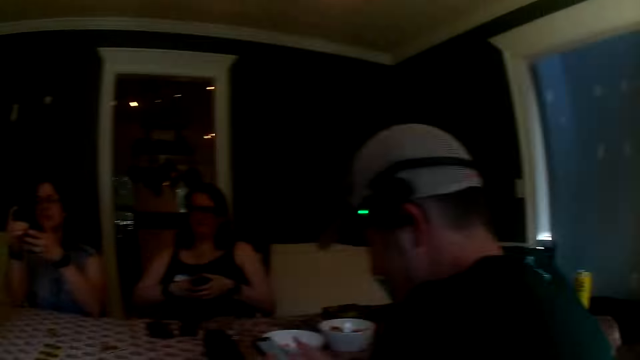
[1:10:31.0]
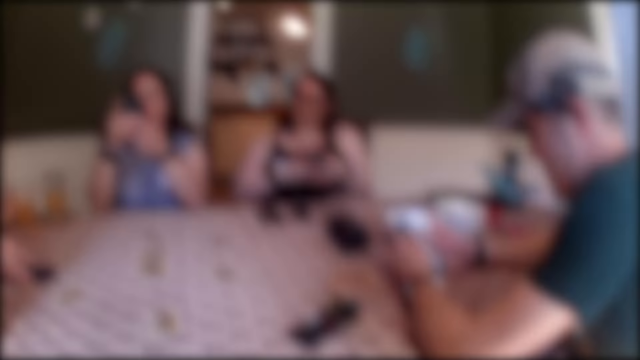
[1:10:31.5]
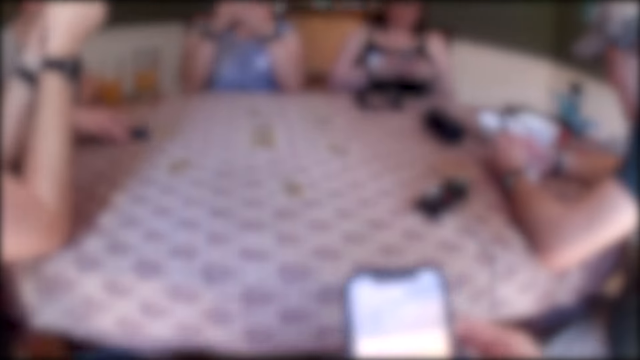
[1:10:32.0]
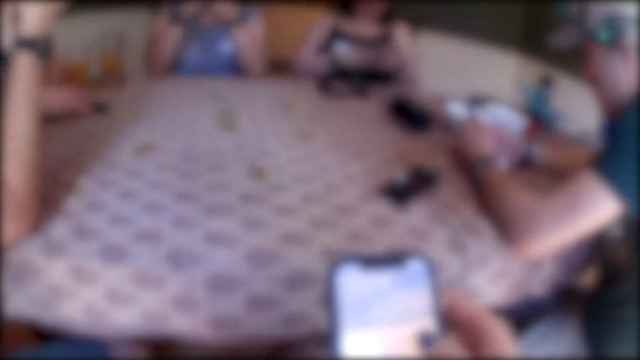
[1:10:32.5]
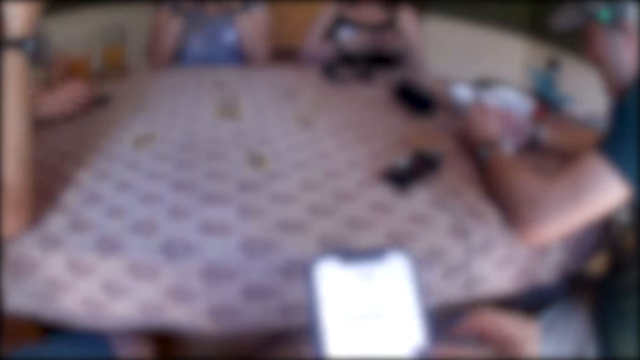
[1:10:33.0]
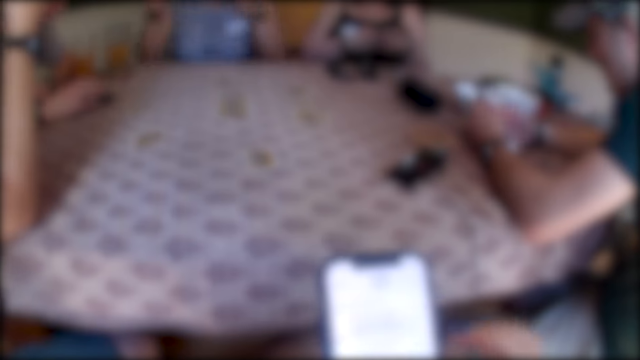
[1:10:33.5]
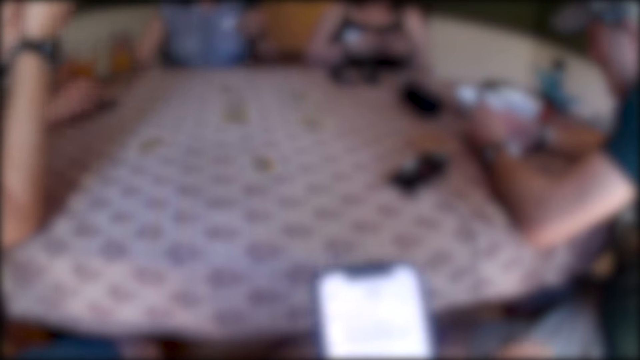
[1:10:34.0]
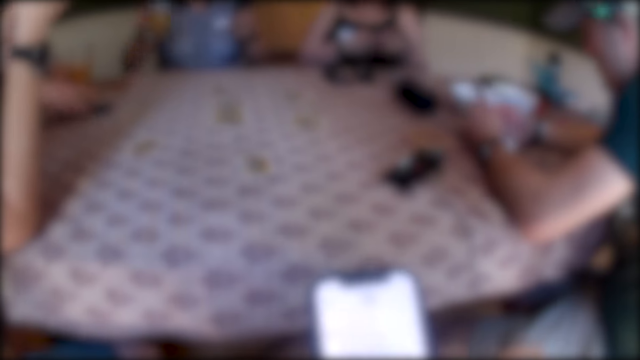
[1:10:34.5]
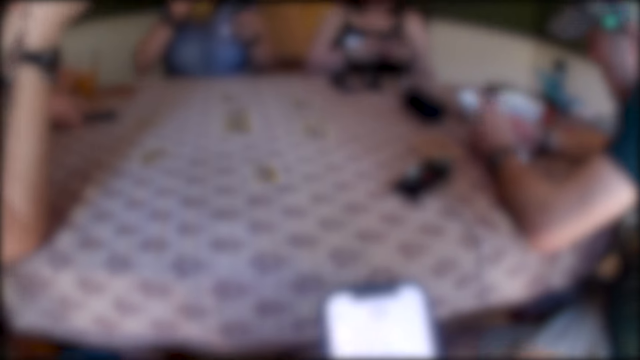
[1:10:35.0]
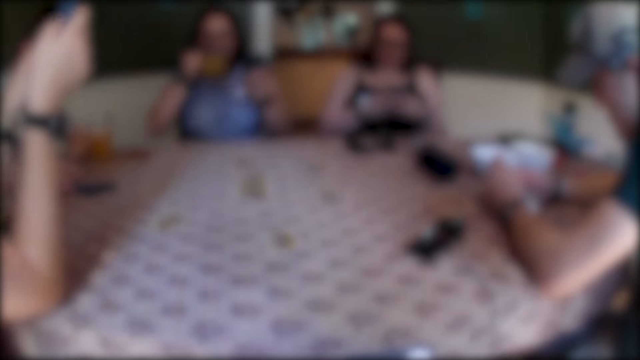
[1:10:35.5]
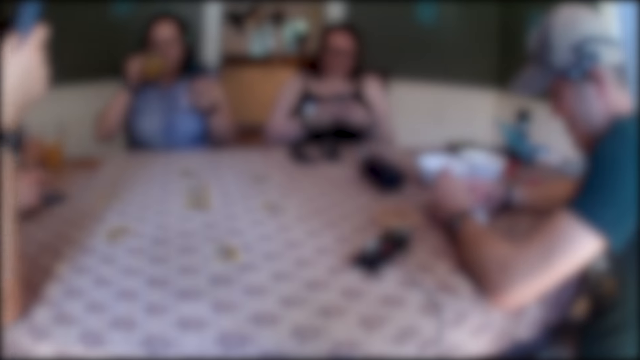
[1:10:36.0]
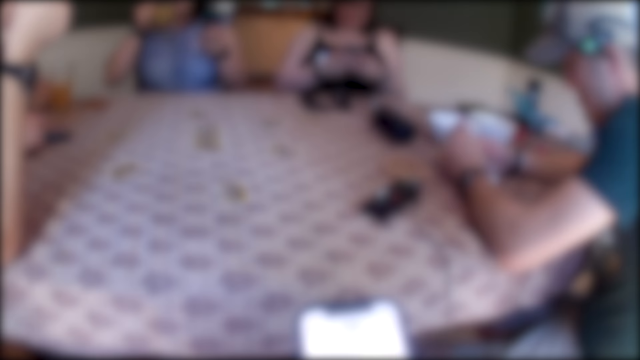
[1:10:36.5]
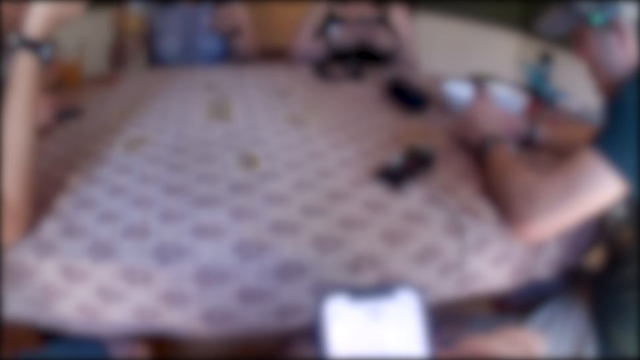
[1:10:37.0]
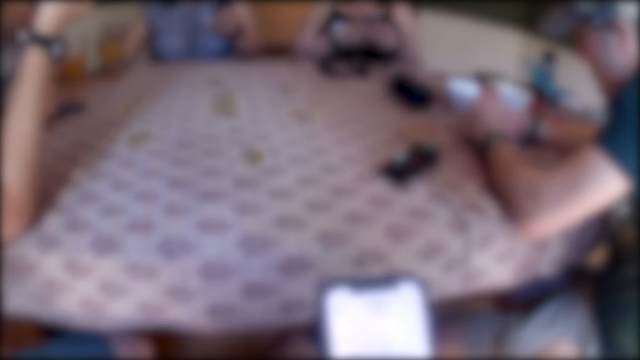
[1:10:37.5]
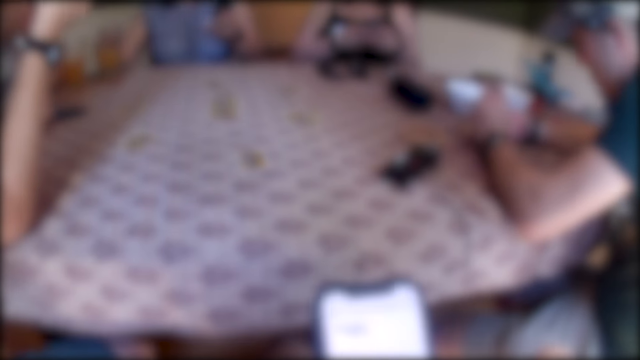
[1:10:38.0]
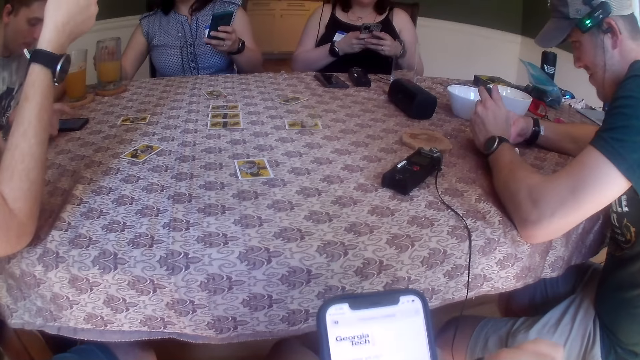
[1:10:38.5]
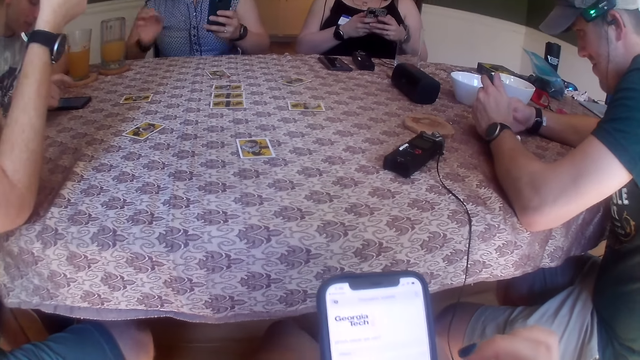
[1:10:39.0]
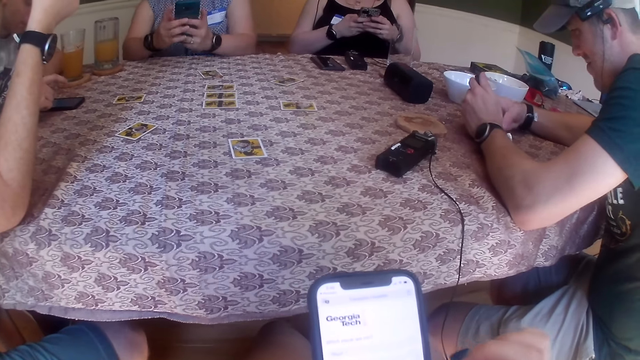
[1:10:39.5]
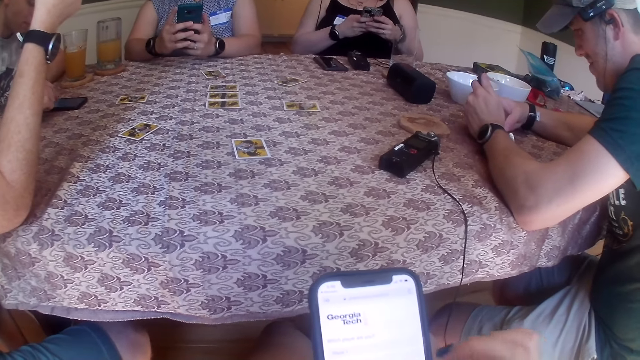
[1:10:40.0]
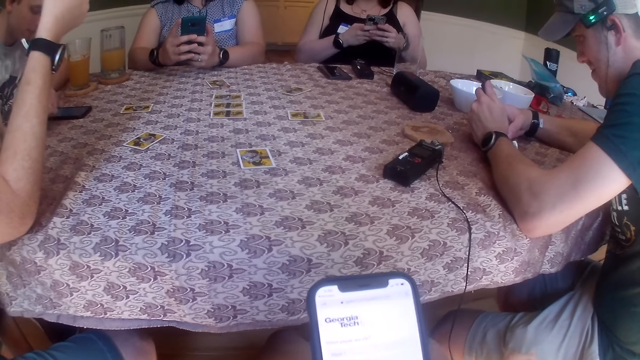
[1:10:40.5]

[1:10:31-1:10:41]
A woman presses a phone with her hands. Another woman presses a phone with her hands. A man presses a phone with his hands. The camera wearer presses the phone with her hands. Another man presses the phone on the table with his right hand. The other woman picks up the mug on the table with her right hand. The camera wearer uses the phone. The other woman drinks from the mug in her right hand. She drops the mug on the table with her right hand. The other man presses the phone with his right hand.

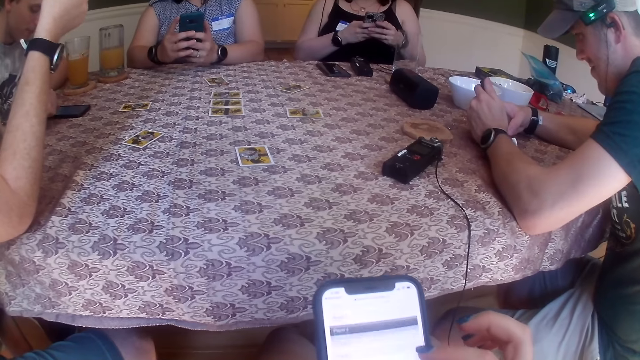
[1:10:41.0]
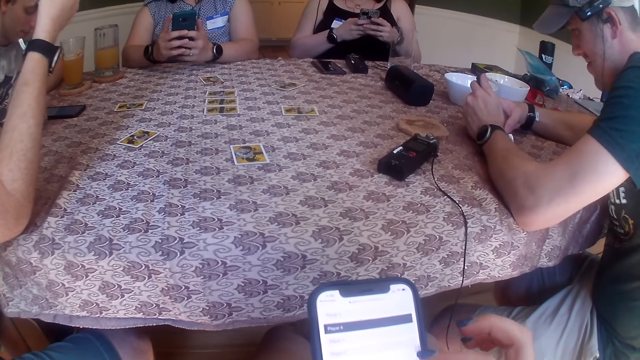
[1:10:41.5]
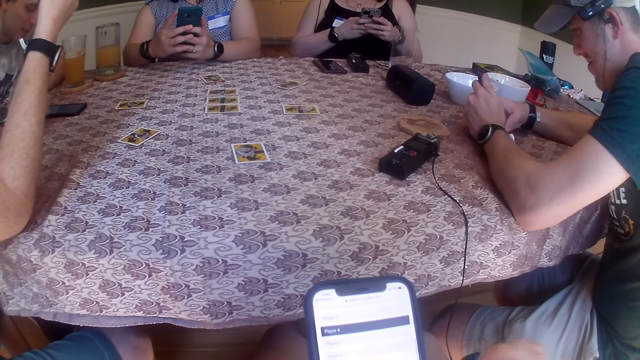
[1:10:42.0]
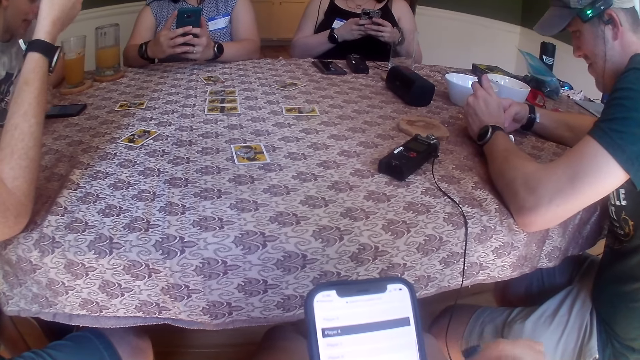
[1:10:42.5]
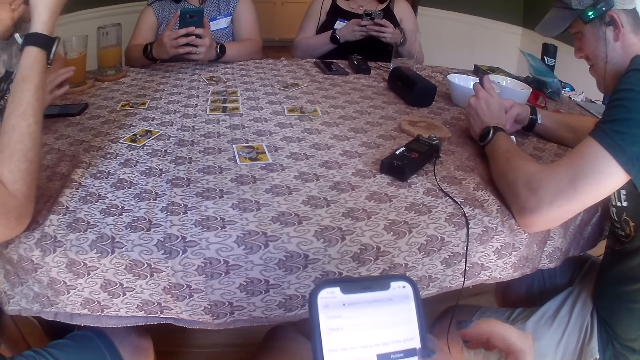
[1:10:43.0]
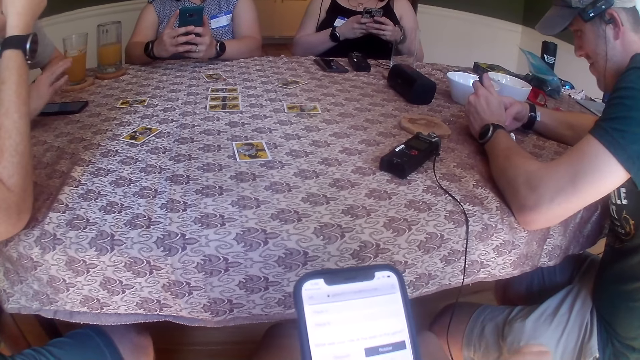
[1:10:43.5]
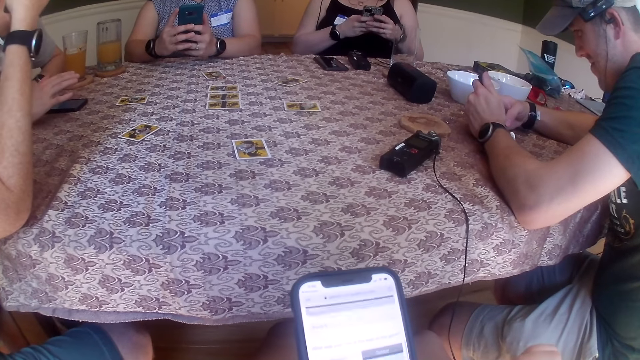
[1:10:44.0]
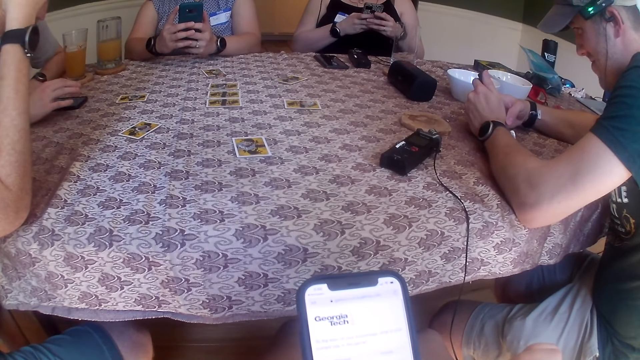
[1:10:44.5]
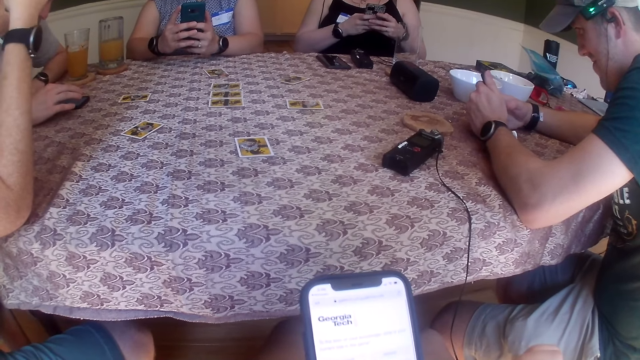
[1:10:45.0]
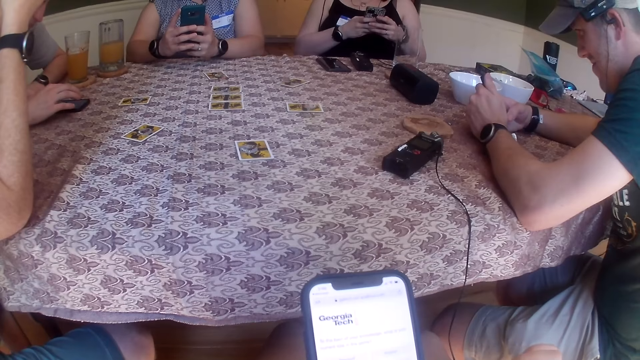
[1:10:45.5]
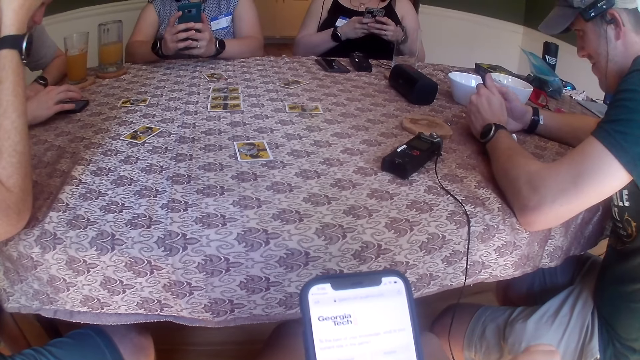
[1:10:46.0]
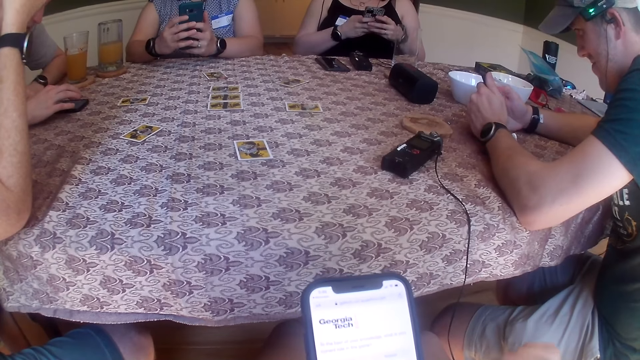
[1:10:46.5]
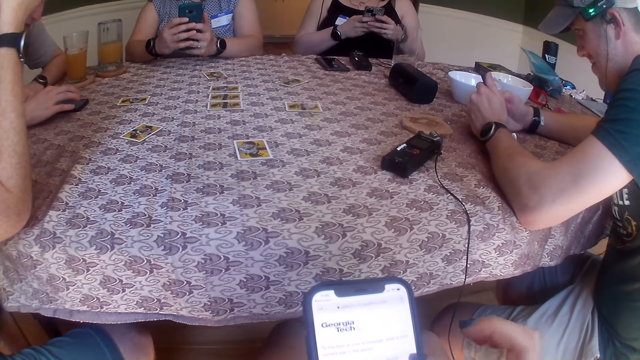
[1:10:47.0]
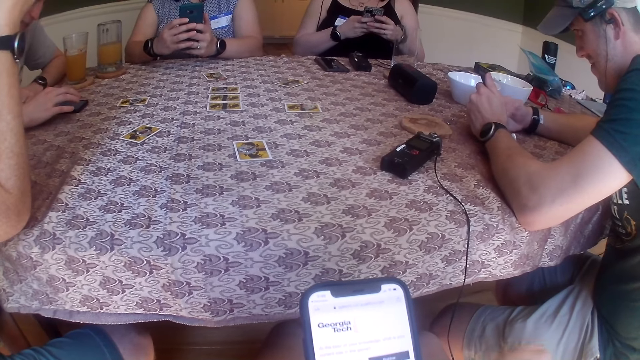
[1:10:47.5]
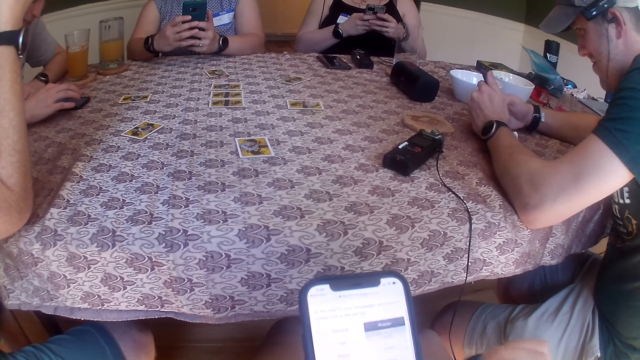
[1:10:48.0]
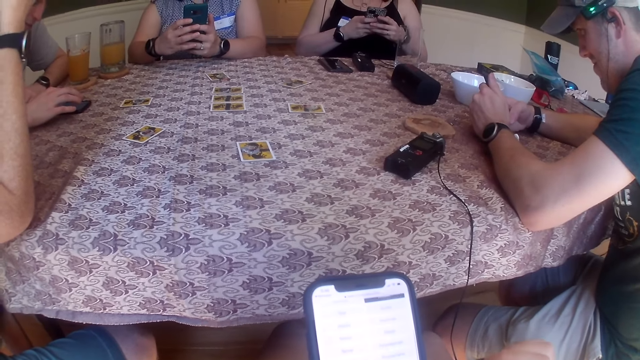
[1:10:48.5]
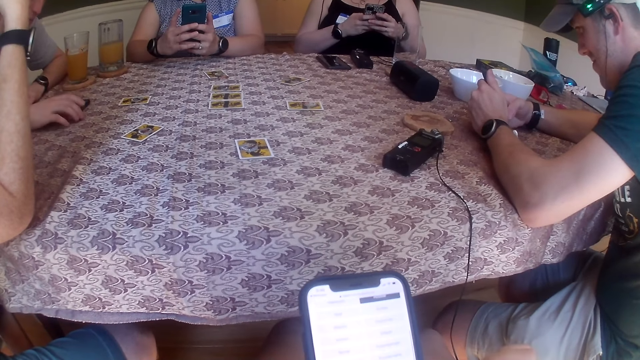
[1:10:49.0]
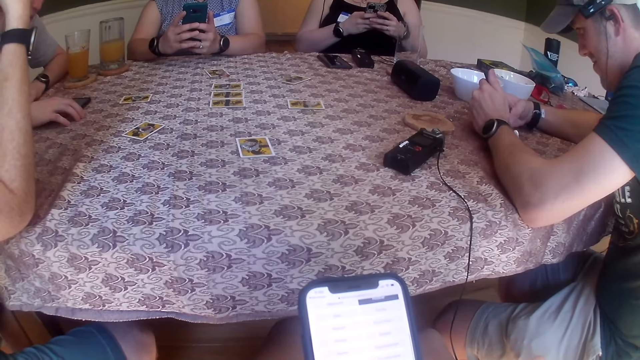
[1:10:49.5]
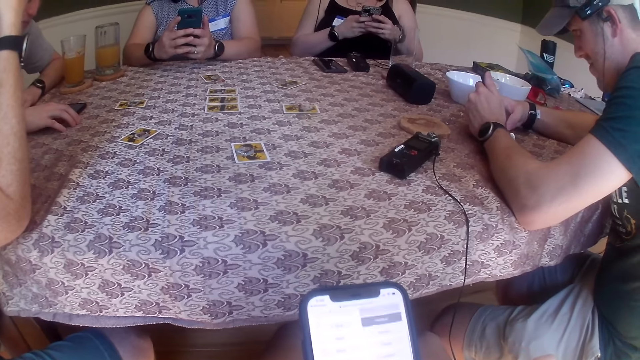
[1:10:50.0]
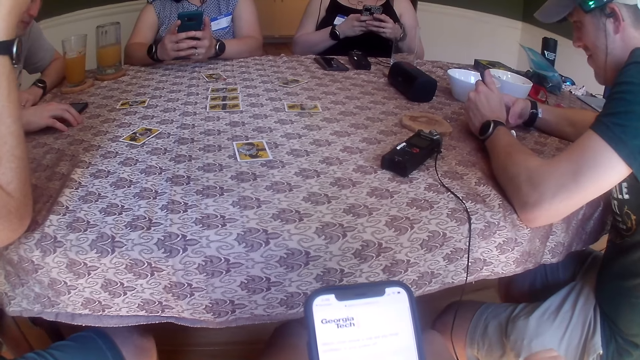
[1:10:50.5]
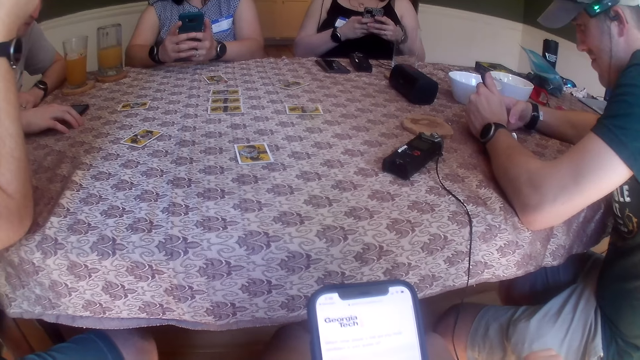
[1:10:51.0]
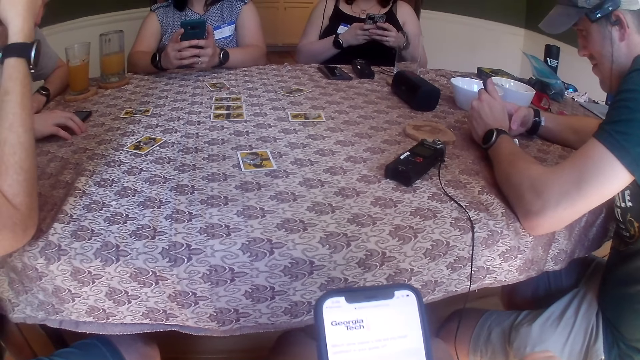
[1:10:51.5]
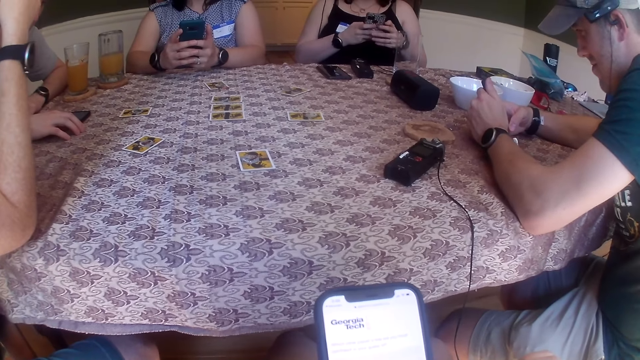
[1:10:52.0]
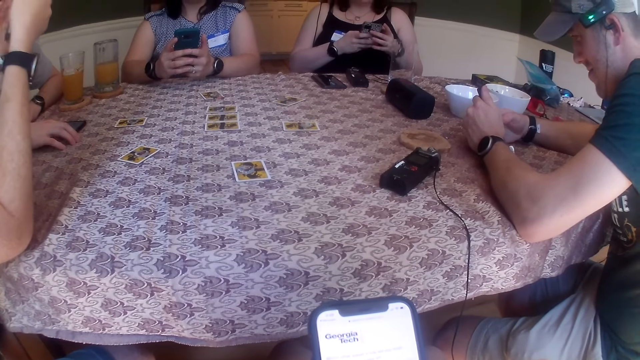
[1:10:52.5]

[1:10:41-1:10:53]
The camera wearer scrolls a phone. A man converses with a group of people. He presses the phone with his hands.
